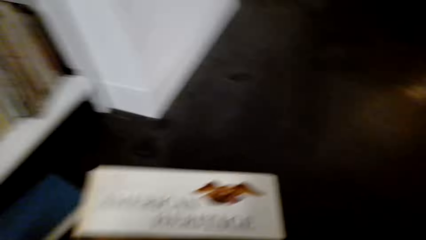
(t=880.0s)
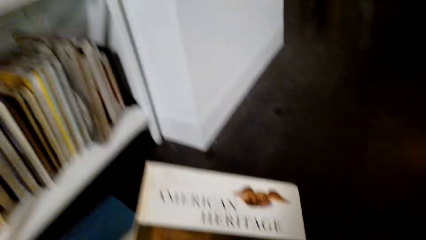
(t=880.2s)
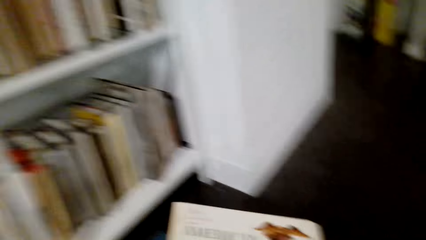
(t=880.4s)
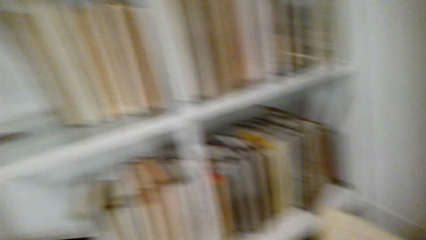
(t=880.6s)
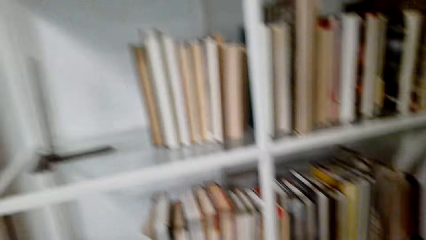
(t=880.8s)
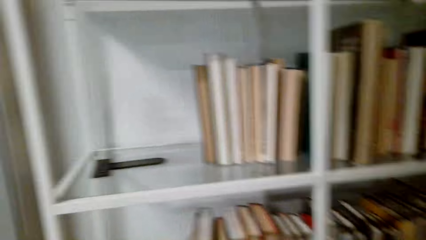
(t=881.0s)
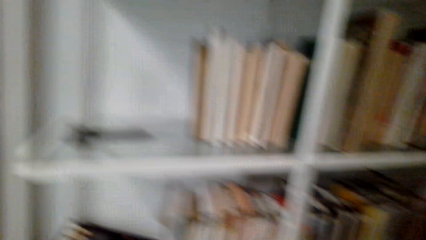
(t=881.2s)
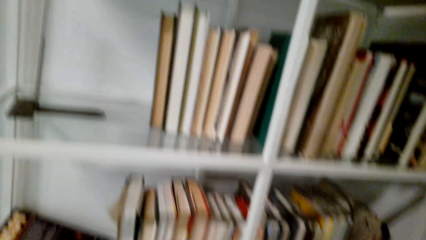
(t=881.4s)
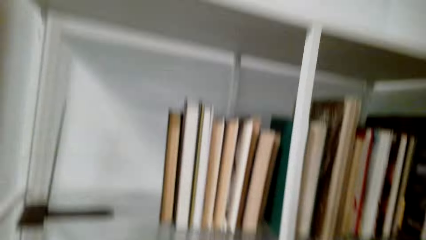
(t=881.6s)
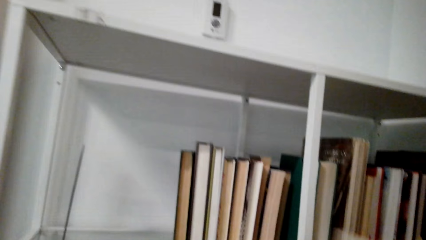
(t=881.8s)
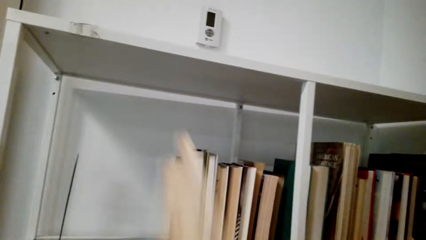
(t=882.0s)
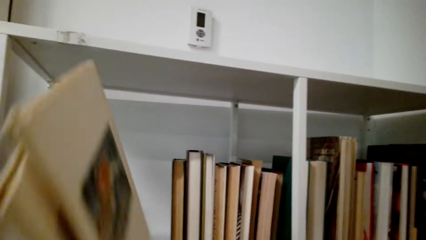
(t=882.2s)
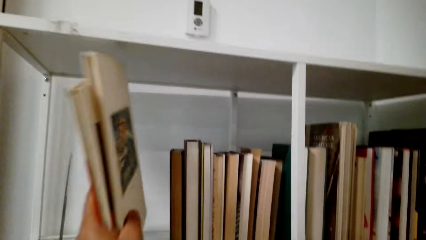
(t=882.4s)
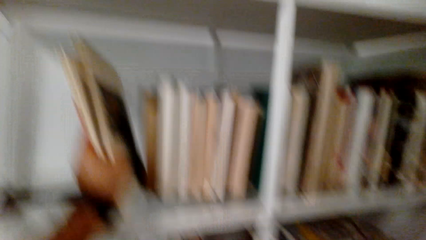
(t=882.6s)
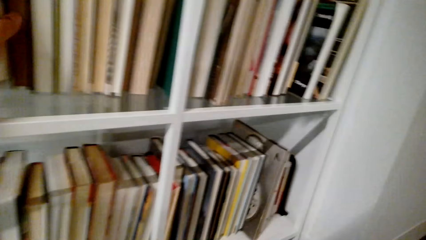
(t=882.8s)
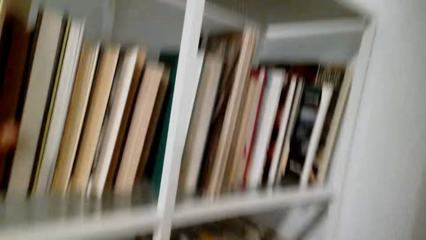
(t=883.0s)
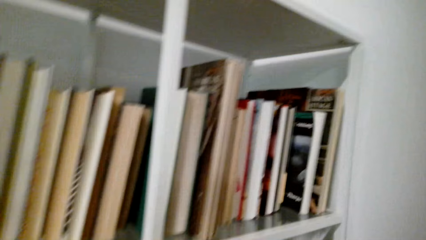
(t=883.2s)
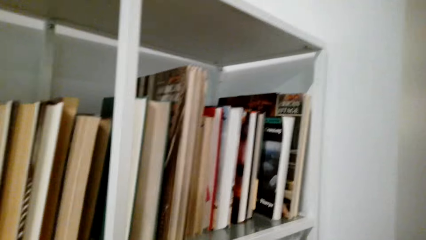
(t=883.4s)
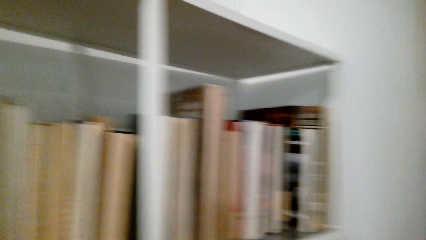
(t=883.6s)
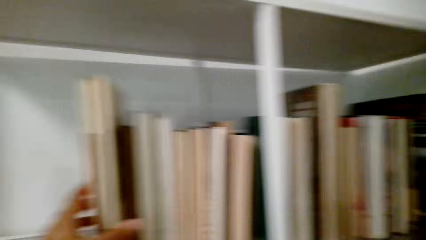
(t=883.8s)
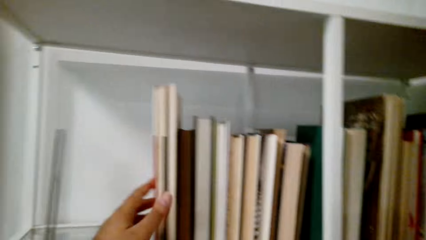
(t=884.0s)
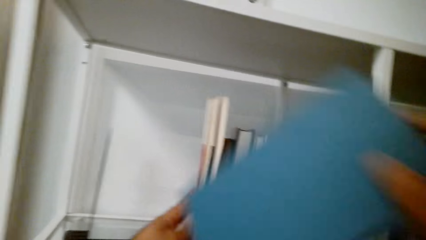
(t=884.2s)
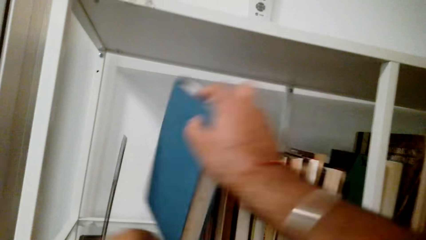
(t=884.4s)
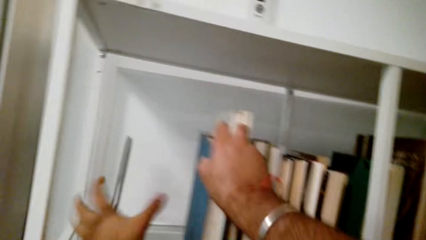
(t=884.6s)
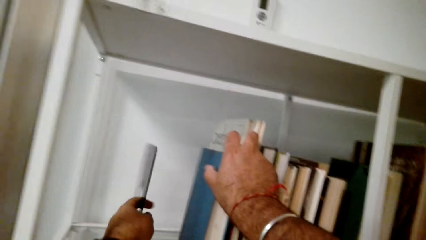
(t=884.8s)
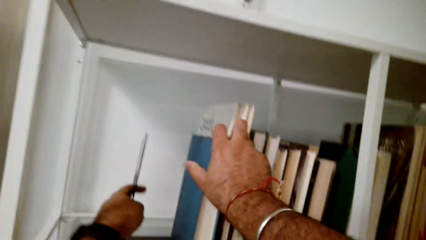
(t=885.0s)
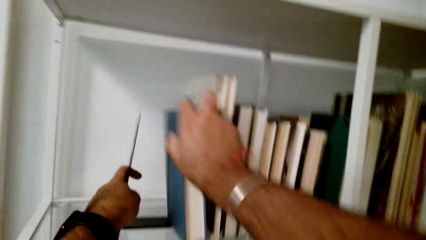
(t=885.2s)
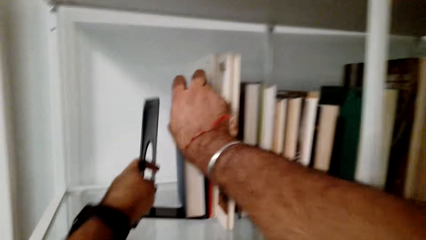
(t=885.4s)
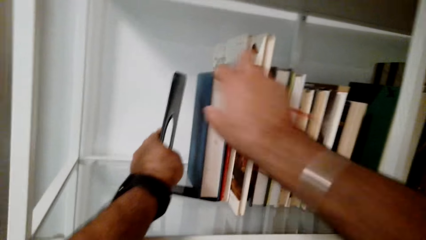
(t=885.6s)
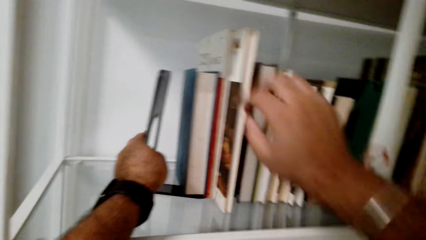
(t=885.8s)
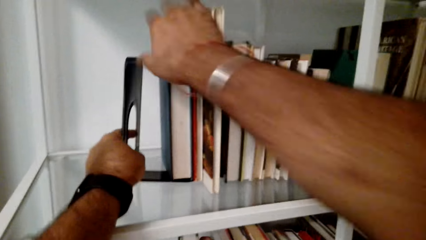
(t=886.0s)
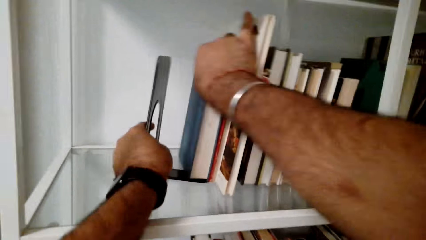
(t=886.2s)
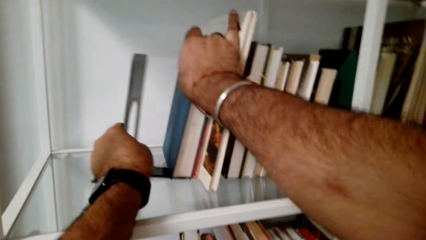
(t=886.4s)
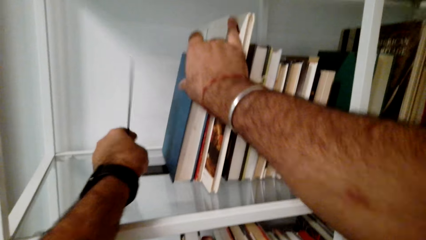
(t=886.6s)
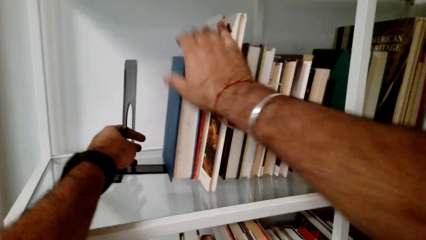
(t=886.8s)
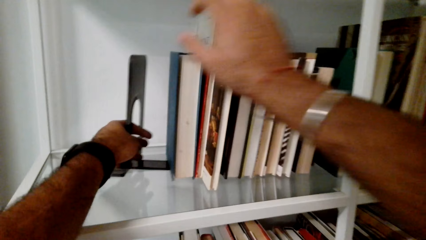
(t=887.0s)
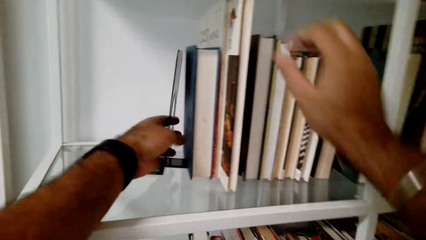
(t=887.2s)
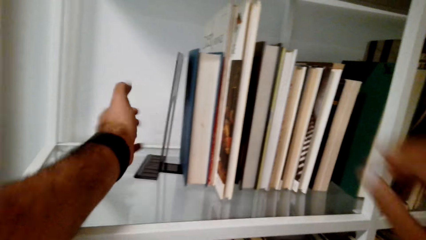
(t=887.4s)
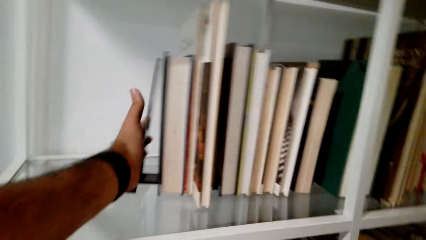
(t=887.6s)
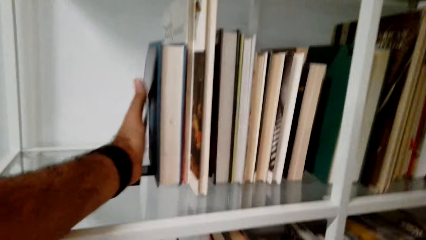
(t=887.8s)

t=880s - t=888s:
The camera wearer picks books from the floor. They arrange the books on the shelf.

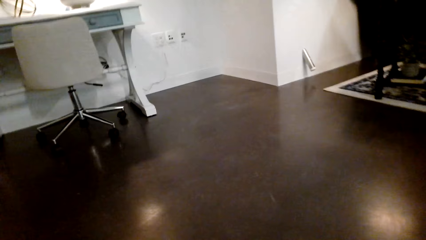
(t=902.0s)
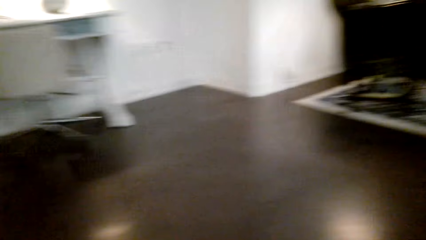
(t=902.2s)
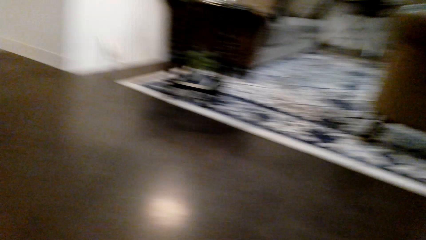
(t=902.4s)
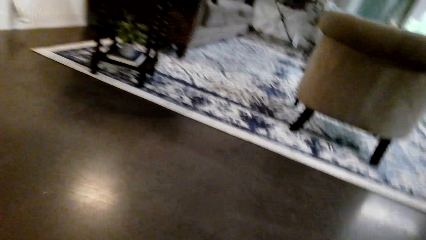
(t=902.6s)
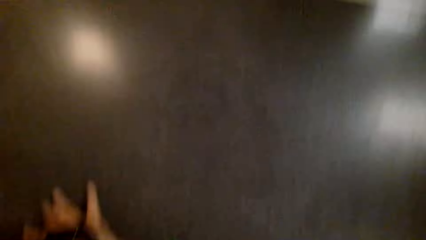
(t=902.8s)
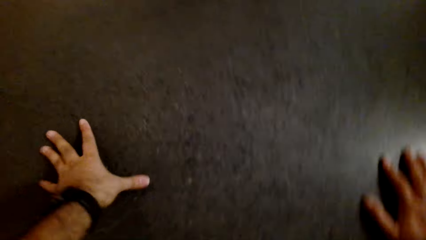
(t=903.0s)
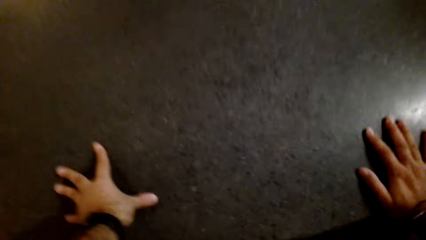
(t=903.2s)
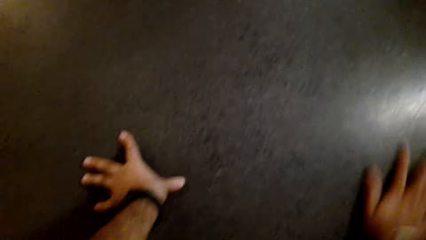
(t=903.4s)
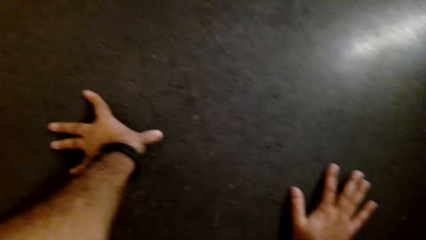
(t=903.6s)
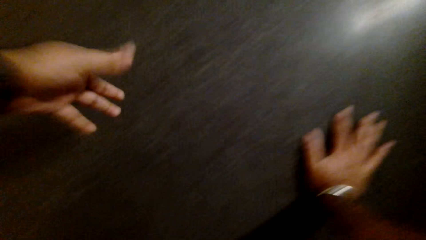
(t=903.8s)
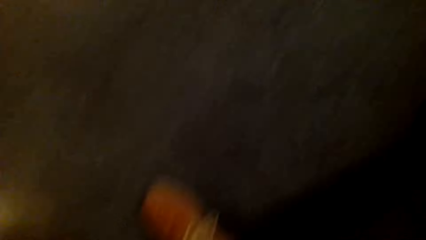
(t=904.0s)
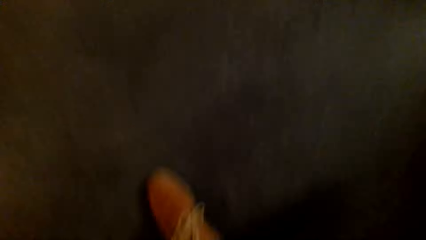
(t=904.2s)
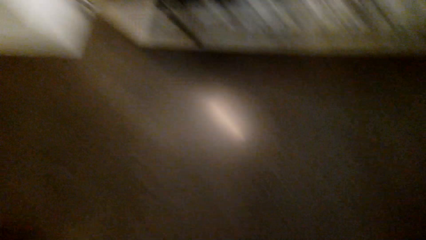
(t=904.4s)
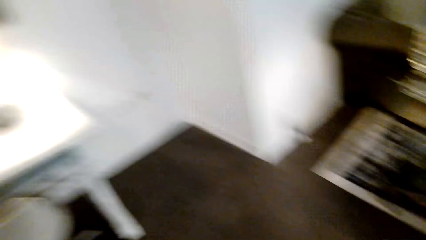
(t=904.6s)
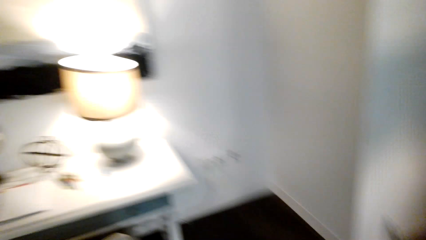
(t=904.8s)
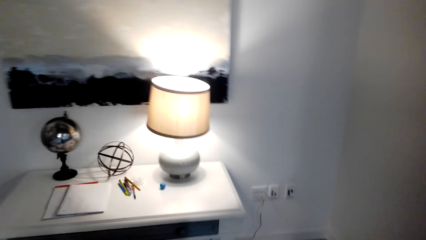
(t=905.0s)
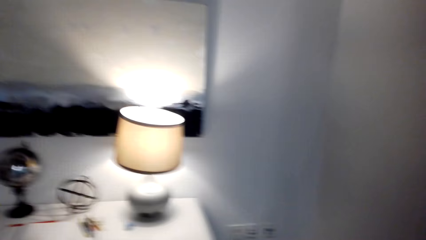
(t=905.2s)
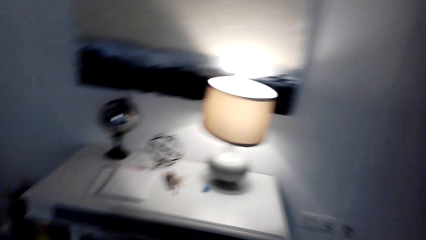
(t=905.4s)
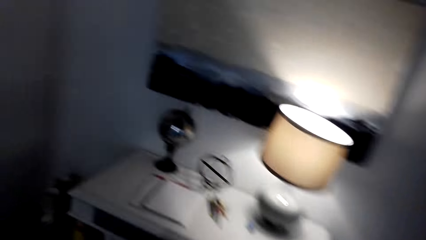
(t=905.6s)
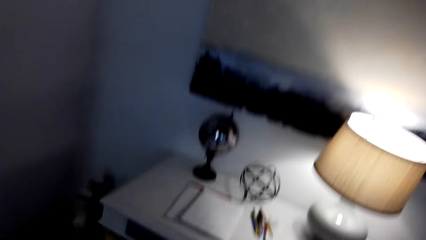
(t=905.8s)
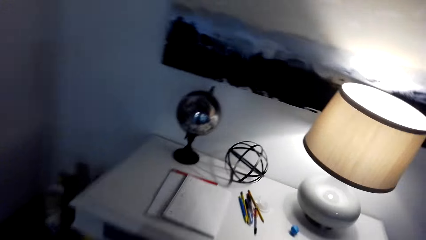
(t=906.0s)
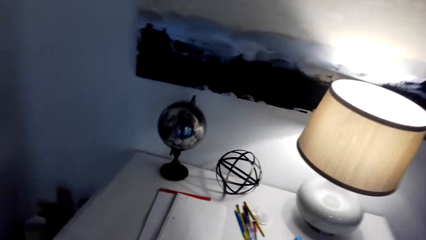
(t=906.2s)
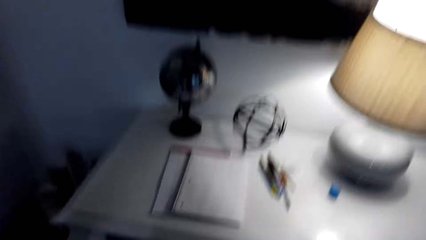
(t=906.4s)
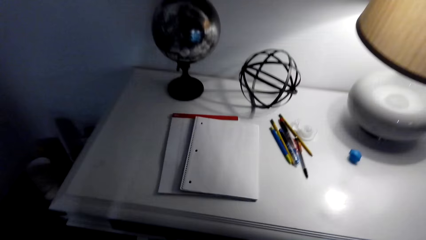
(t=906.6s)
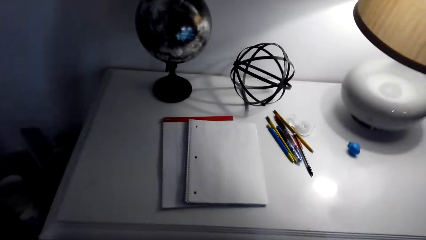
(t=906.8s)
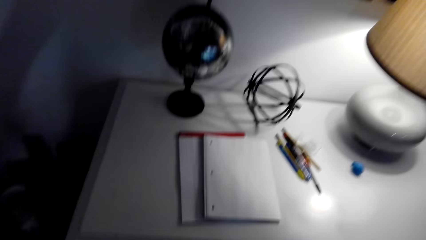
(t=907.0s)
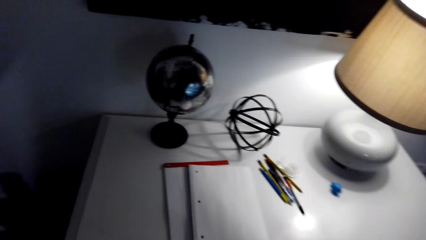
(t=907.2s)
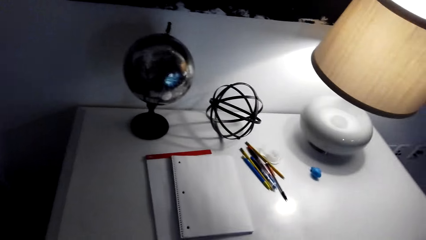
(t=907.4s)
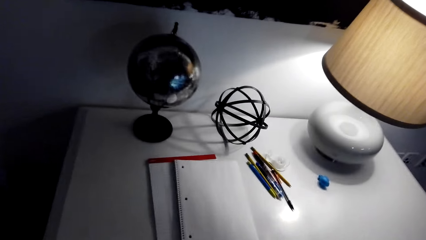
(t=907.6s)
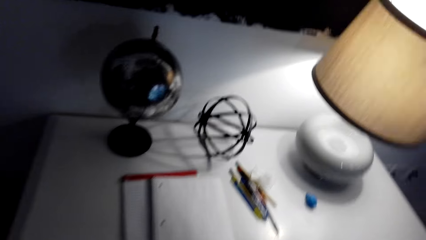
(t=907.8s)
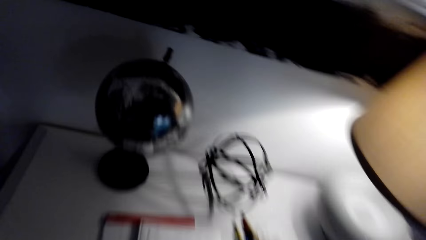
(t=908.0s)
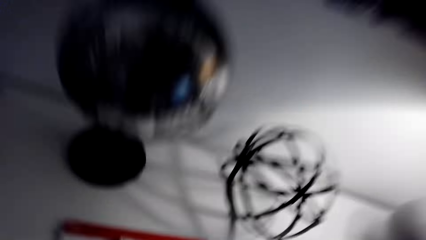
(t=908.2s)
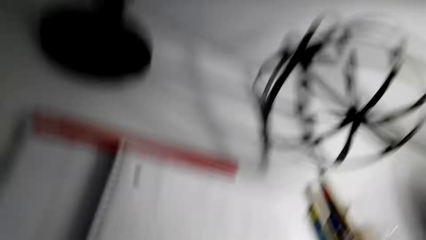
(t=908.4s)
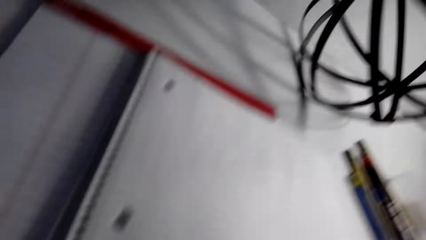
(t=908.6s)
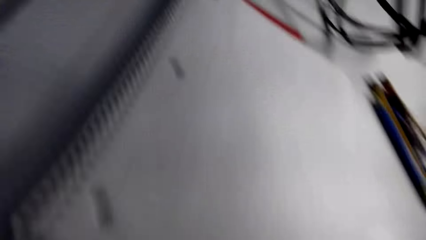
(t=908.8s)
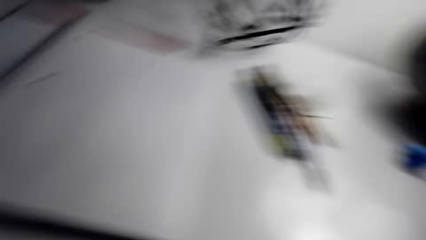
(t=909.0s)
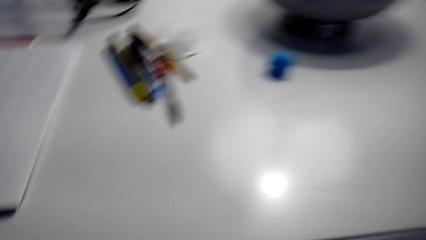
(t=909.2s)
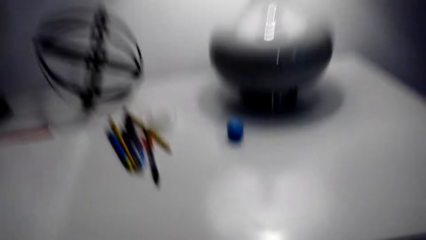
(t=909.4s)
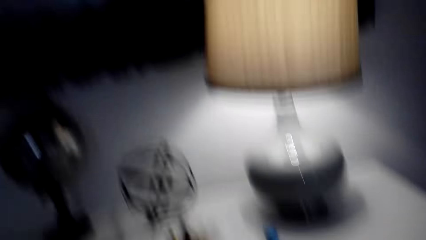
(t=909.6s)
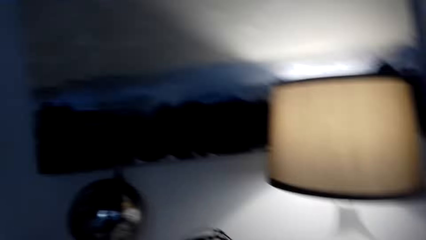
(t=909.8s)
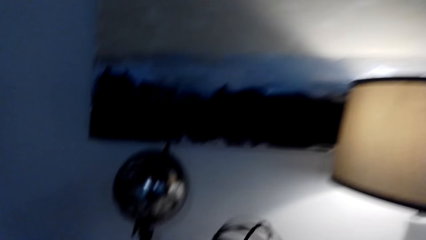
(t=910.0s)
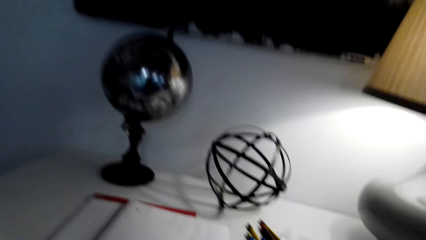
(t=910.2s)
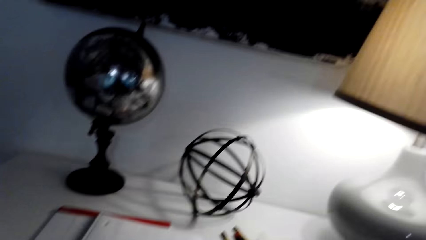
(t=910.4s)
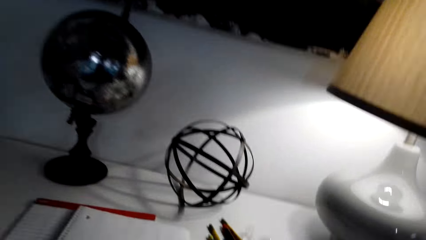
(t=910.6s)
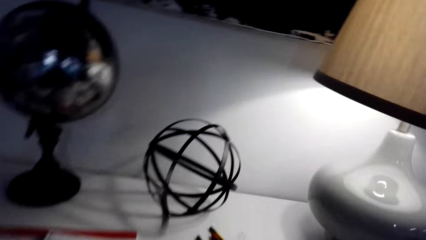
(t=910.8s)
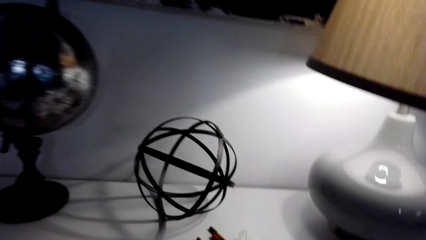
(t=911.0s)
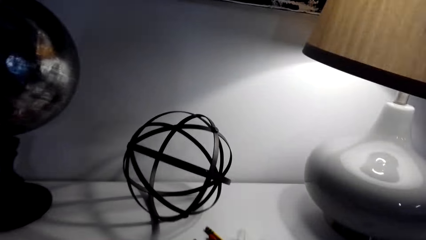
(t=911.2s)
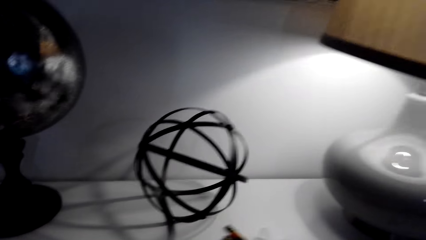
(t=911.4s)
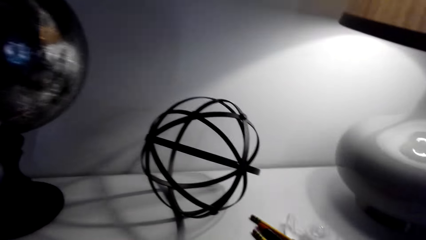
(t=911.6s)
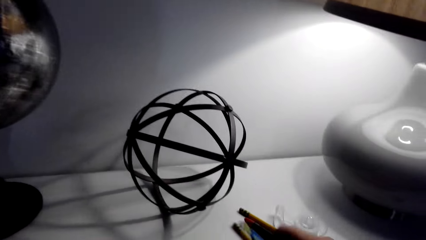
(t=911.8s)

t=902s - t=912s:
The camera wearer kneels down on the floor. They walk in the room.
